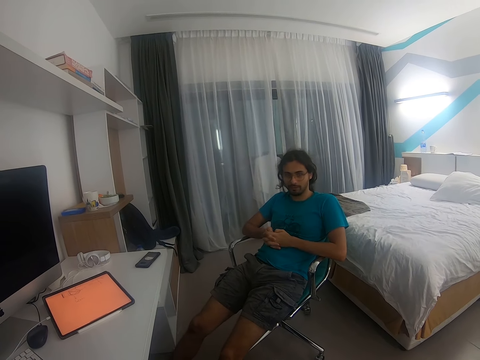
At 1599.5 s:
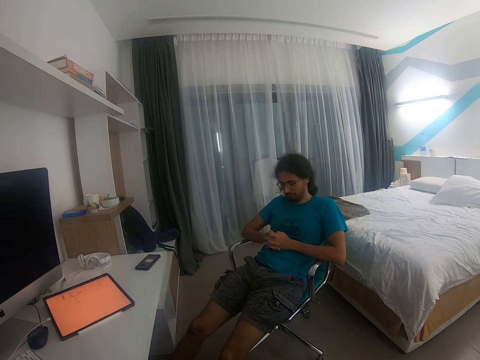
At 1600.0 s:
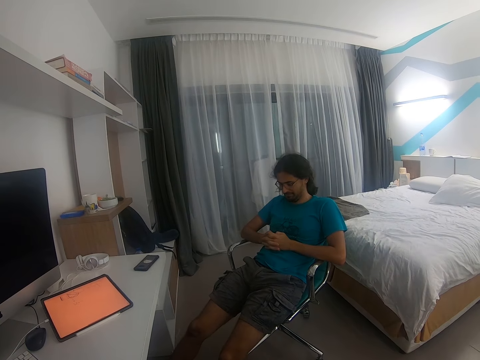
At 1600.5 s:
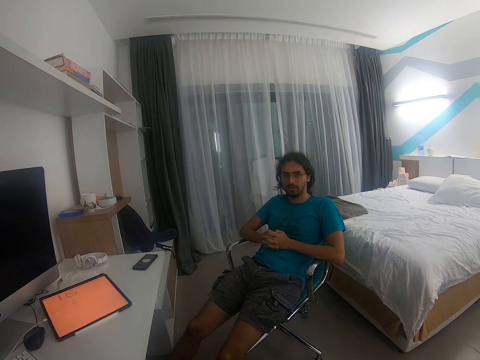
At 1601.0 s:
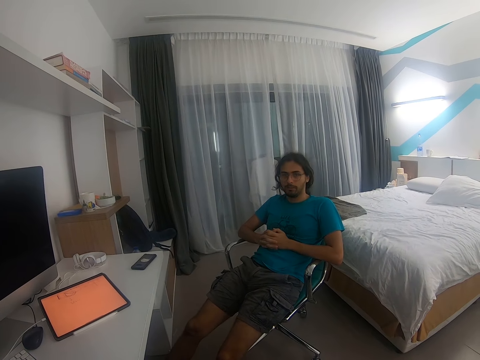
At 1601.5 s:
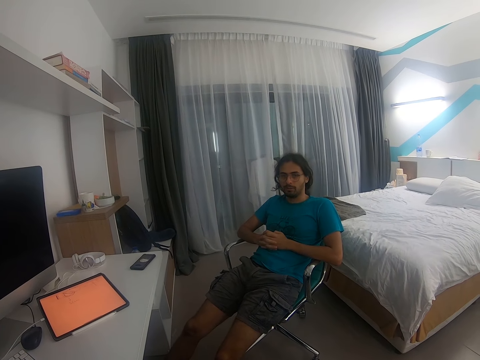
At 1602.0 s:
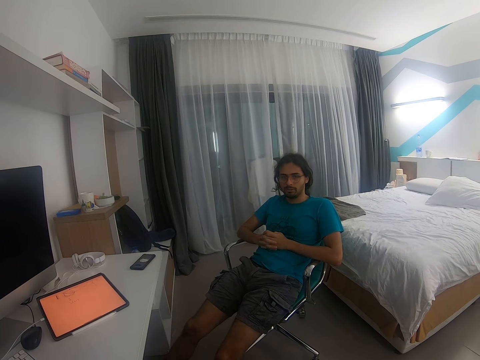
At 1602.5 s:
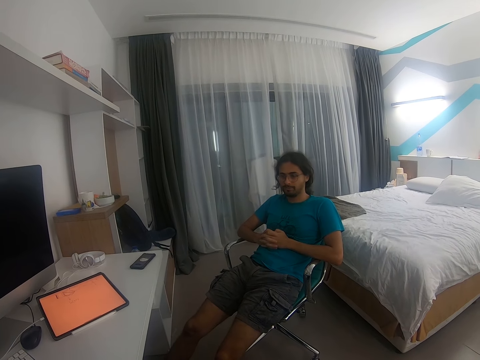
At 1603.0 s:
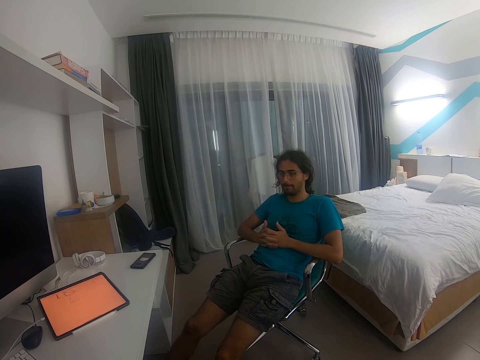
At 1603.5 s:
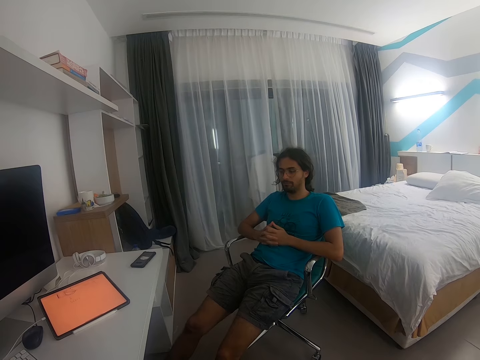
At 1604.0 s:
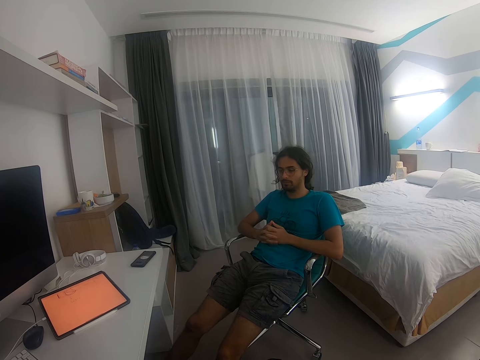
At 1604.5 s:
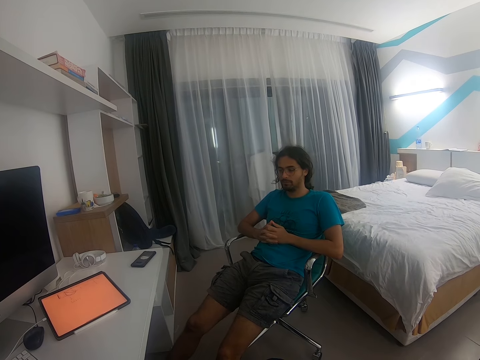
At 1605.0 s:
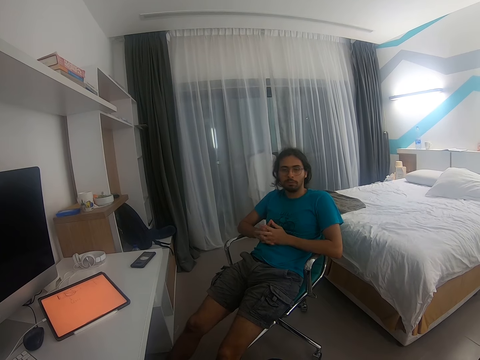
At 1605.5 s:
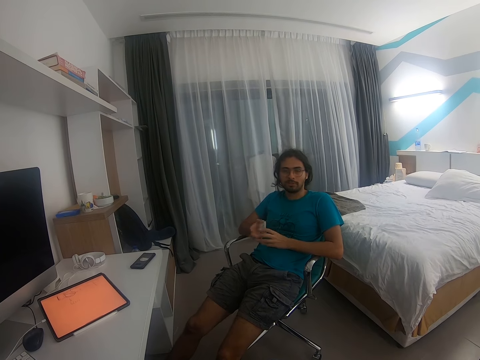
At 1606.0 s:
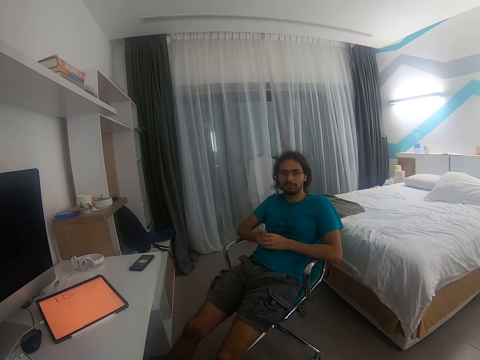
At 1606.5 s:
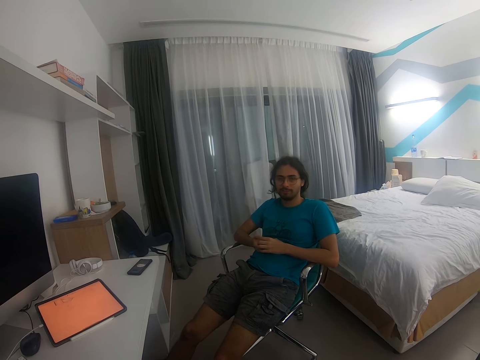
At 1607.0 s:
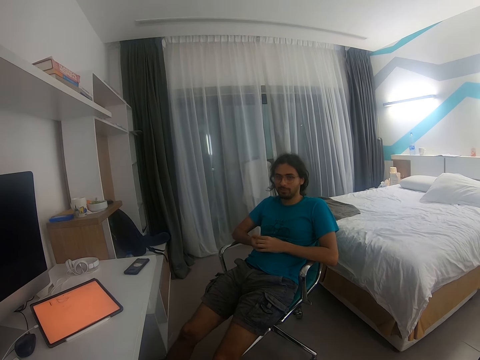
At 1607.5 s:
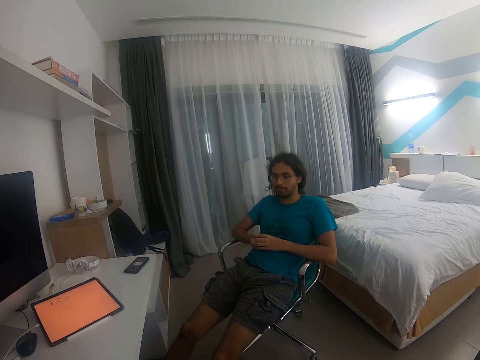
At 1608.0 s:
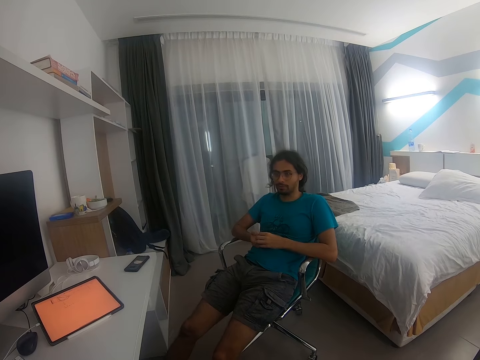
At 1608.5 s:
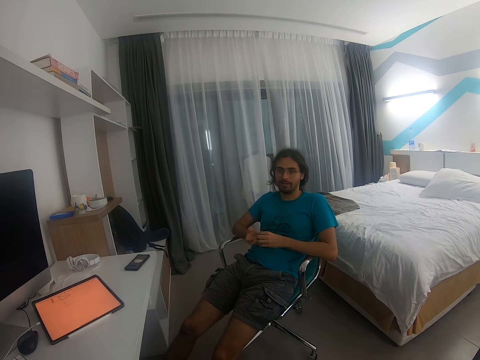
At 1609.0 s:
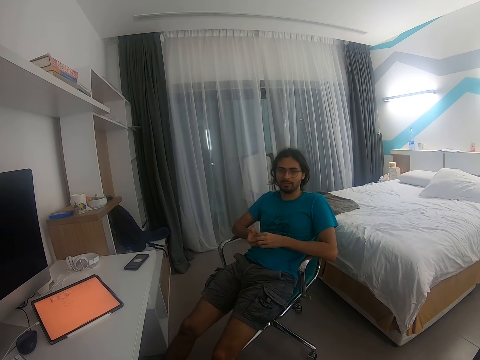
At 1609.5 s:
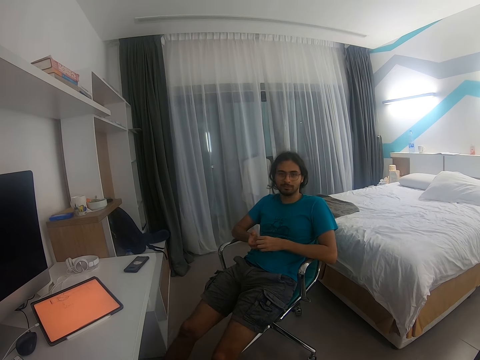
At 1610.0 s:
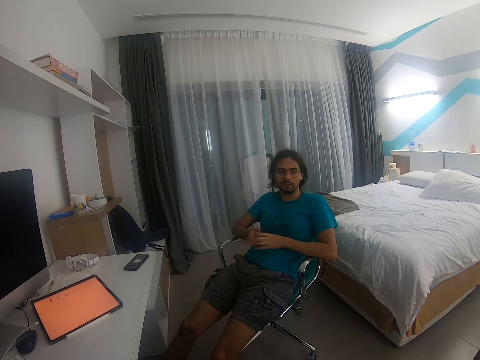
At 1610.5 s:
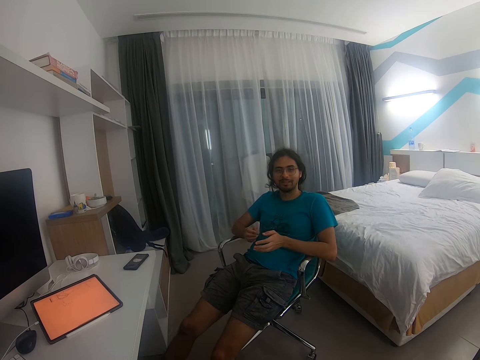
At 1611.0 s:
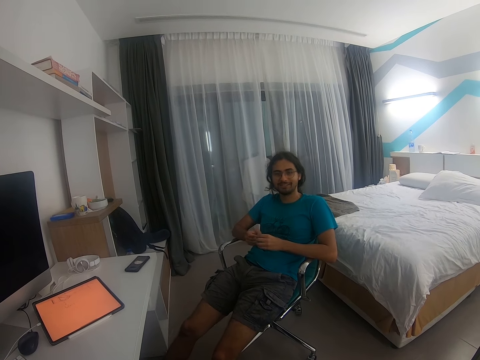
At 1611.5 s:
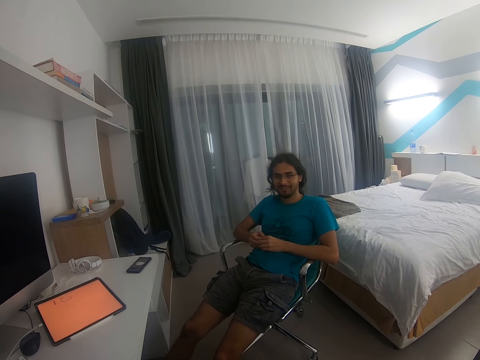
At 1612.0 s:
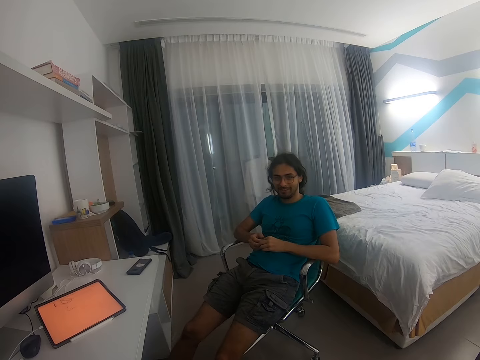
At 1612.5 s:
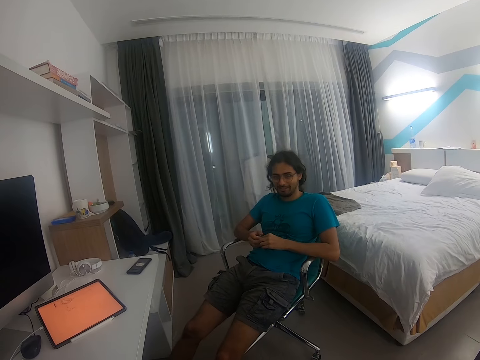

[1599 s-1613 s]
The camera wearer converses with a man. The man converses with the camera wearer.

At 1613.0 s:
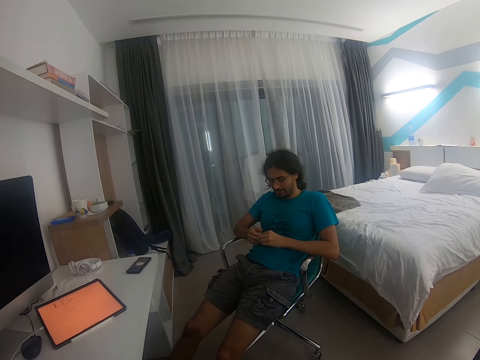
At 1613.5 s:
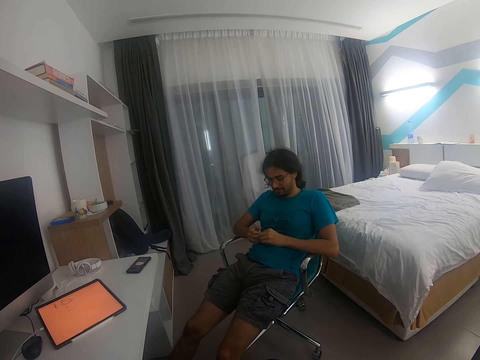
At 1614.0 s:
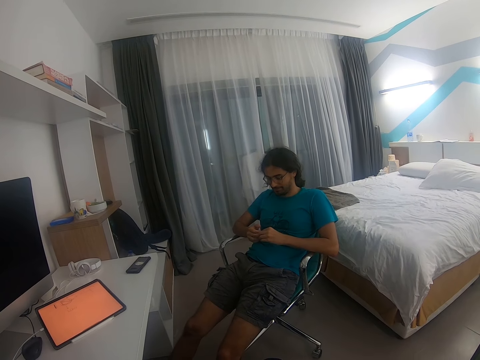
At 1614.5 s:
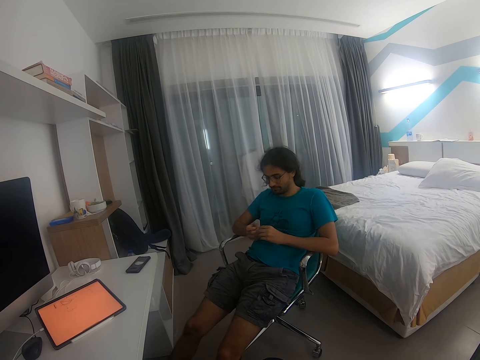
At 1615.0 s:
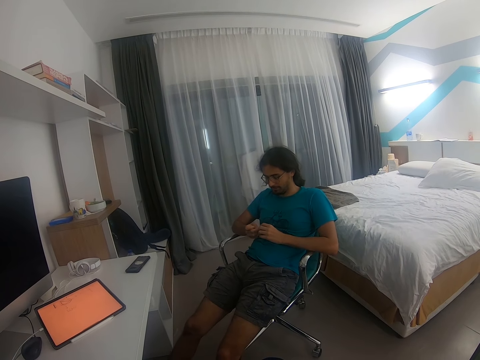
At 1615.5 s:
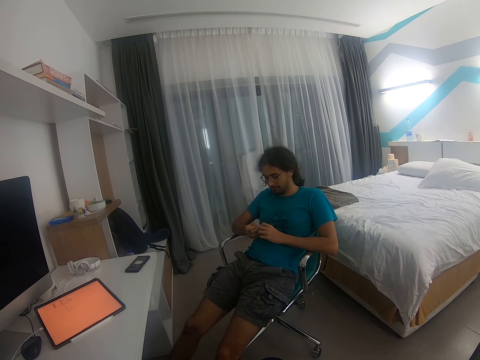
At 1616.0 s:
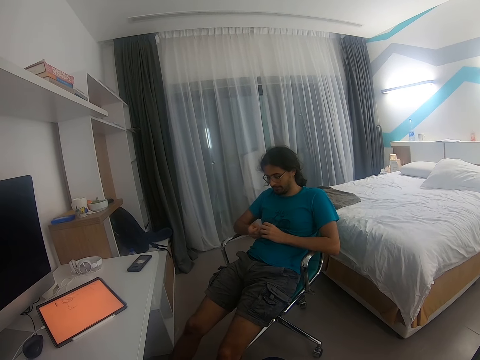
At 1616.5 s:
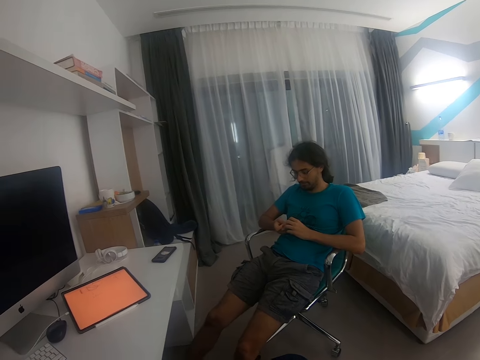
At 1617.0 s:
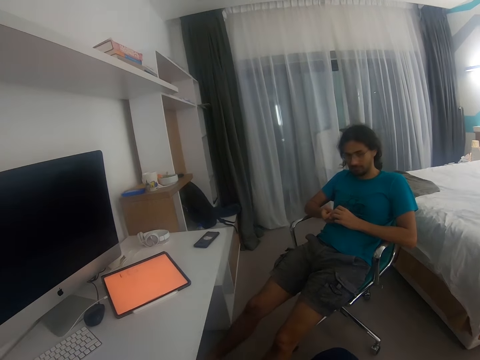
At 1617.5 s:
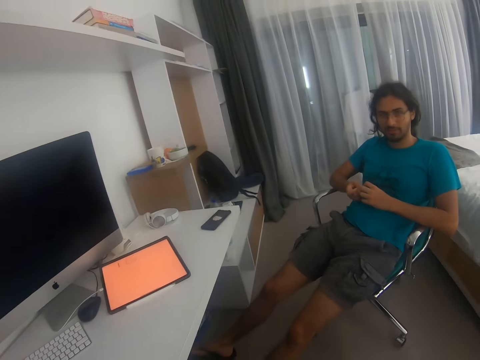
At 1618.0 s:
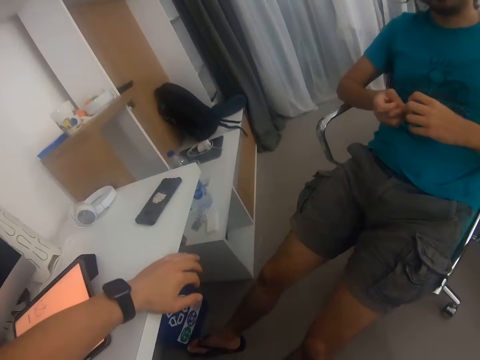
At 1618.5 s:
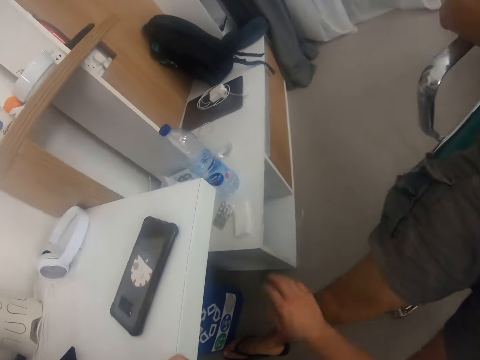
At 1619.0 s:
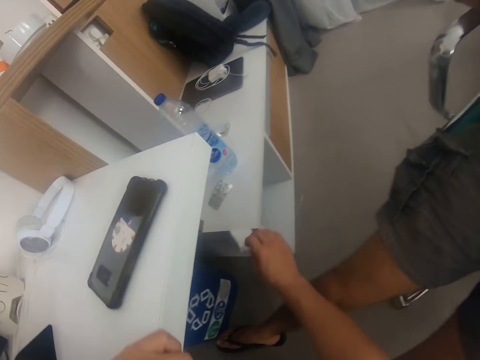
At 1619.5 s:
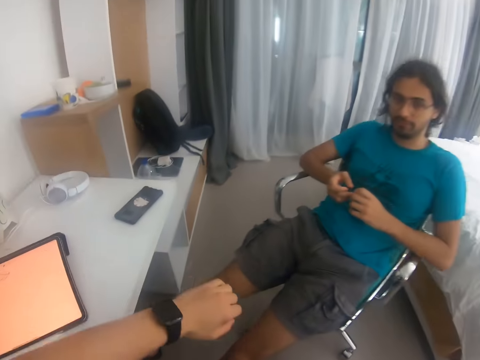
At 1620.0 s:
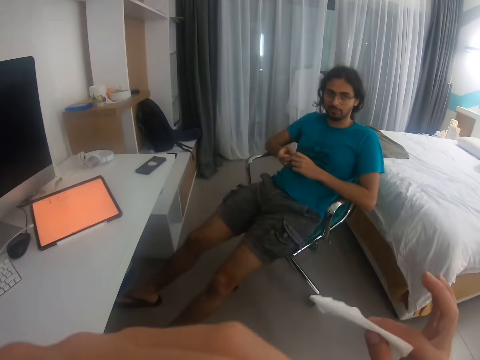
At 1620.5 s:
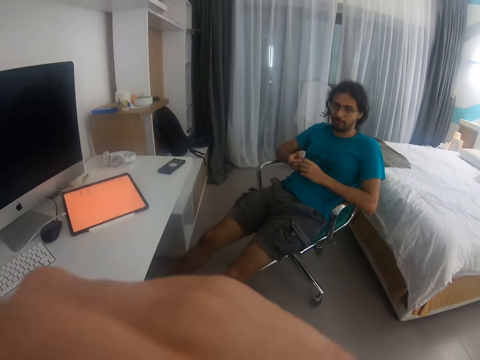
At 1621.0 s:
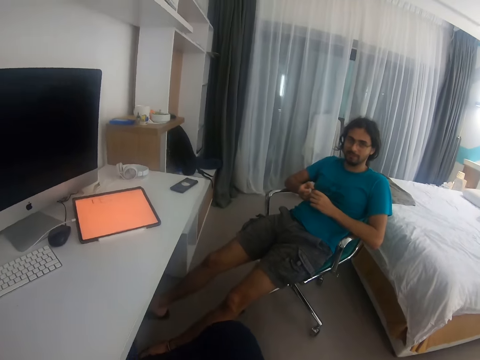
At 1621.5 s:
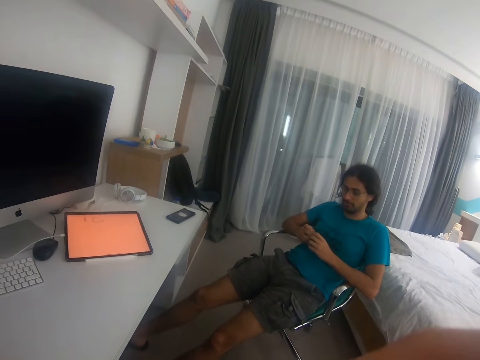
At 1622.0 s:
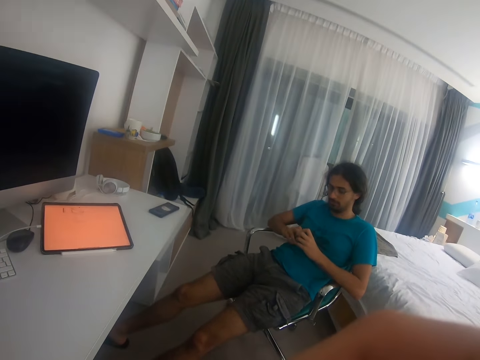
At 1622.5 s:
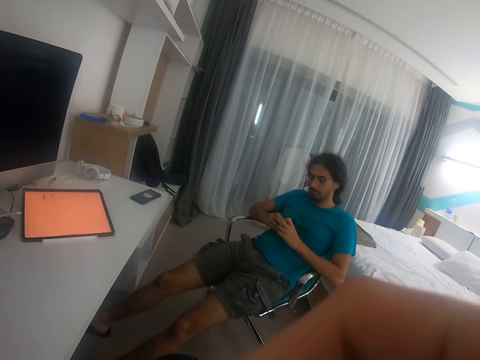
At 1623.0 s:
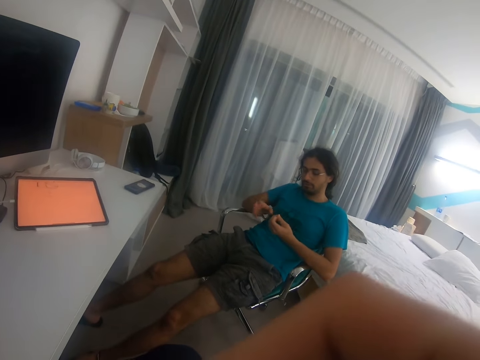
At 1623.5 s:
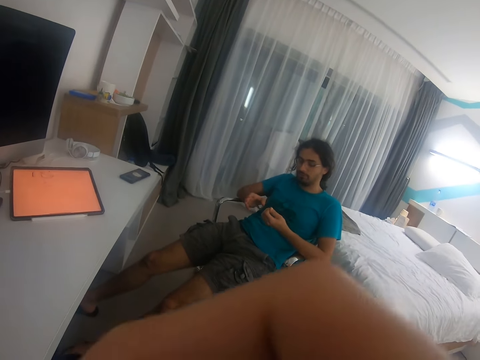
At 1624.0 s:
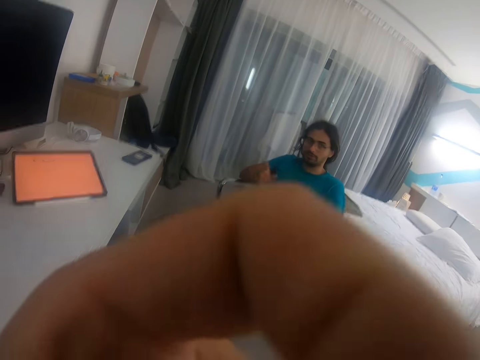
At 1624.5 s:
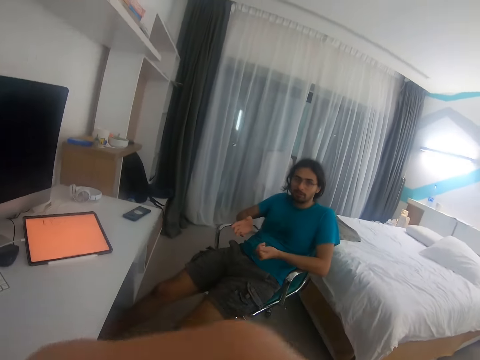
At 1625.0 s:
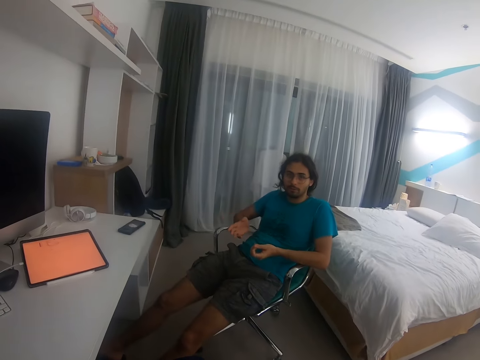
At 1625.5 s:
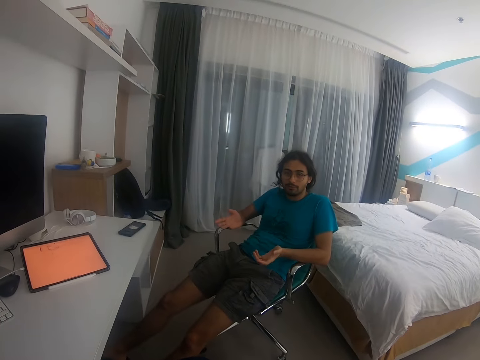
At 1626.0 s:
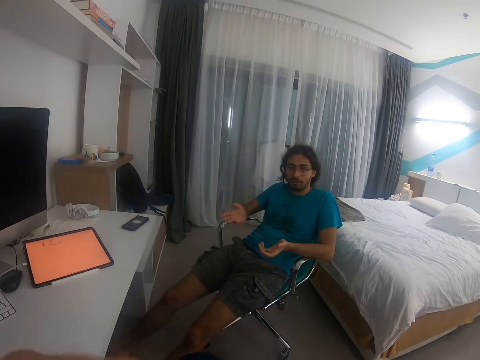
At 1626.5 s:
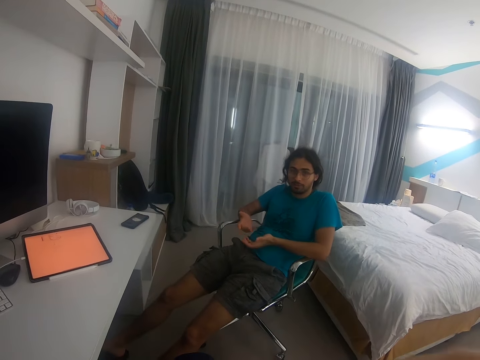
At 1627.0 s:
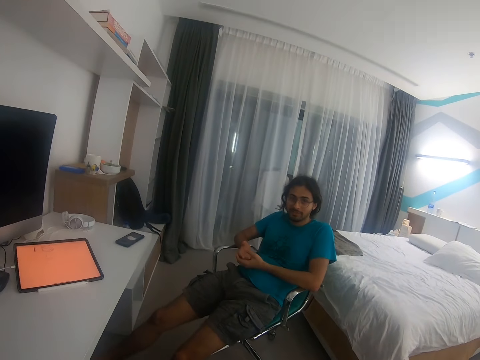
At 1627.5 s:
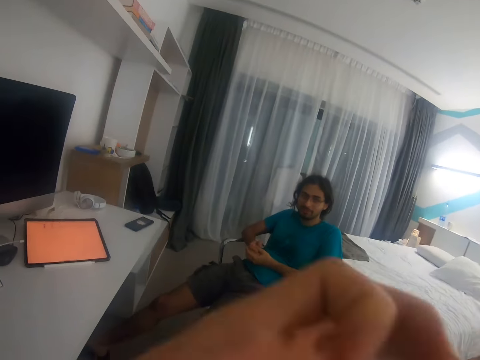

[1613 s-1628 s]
The camera wearer converses with a man. He stands up and picks up the tissue. He sits on a chair. He converses with the man. He wipes his face. He converses with the man. He wipes something. The man converses with the camera wearer. The camera wearer converses with the man.
